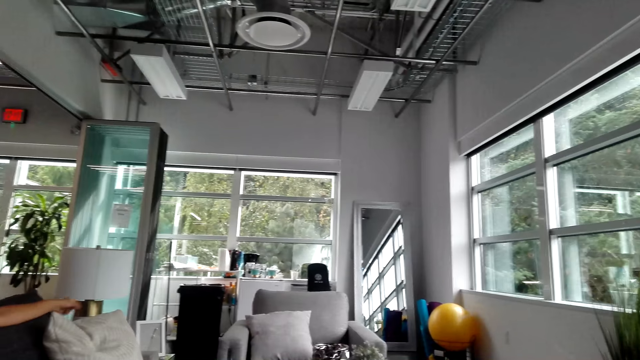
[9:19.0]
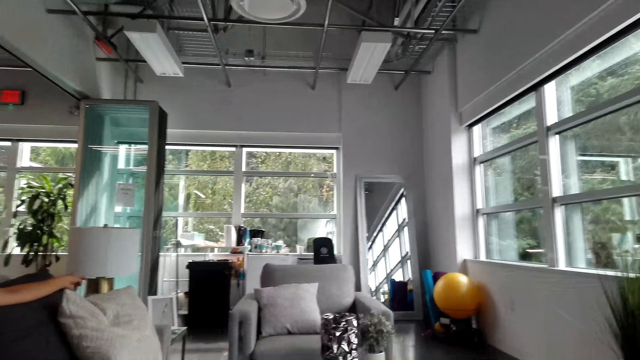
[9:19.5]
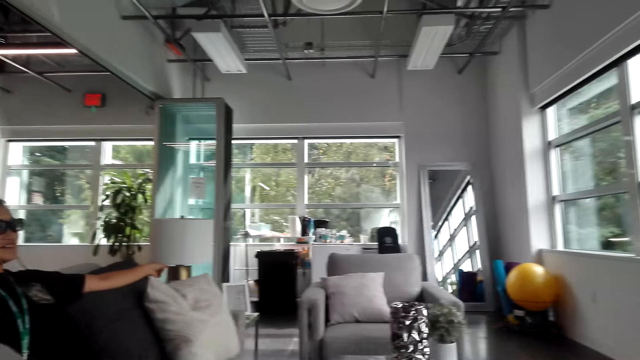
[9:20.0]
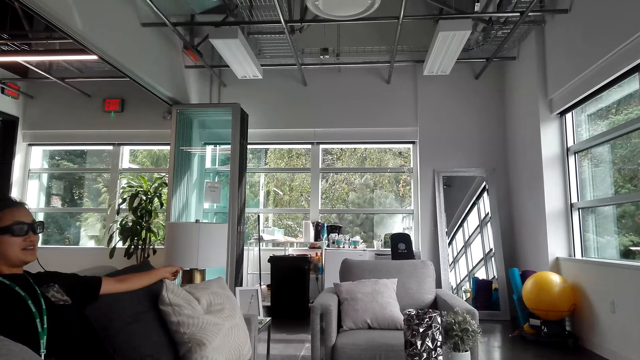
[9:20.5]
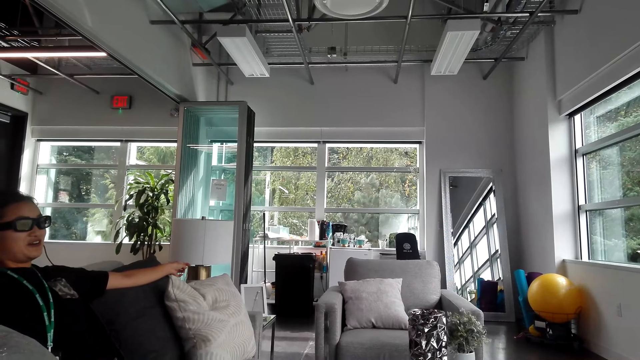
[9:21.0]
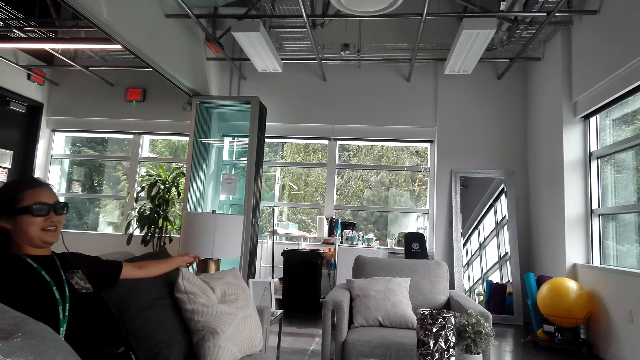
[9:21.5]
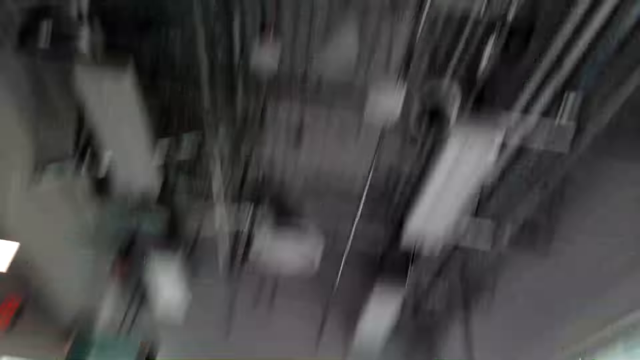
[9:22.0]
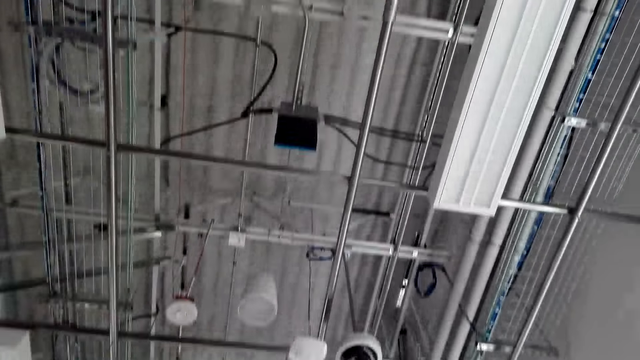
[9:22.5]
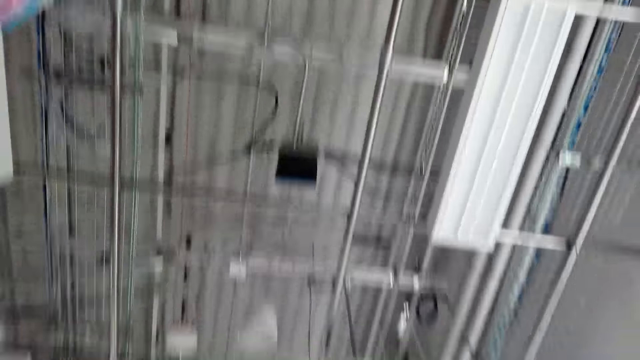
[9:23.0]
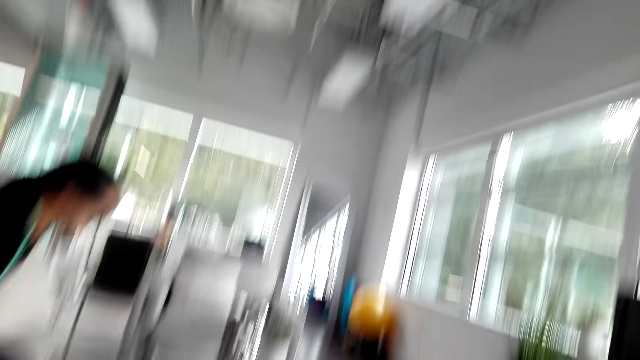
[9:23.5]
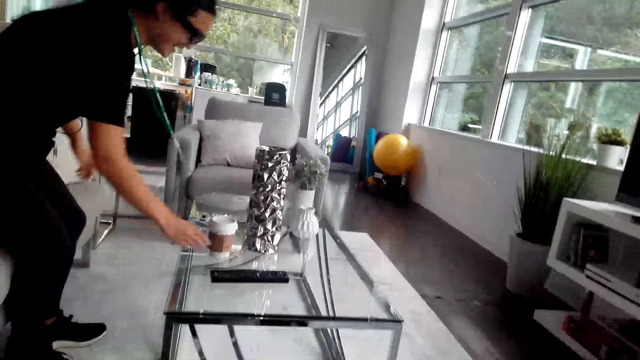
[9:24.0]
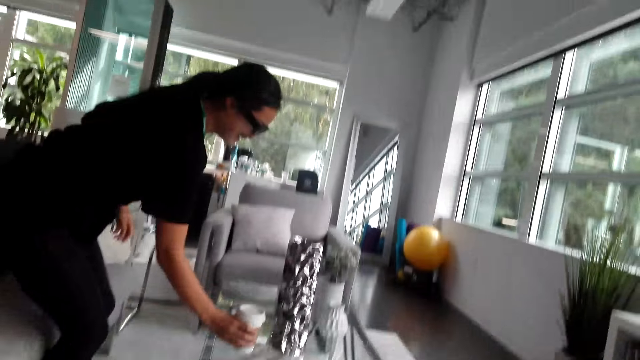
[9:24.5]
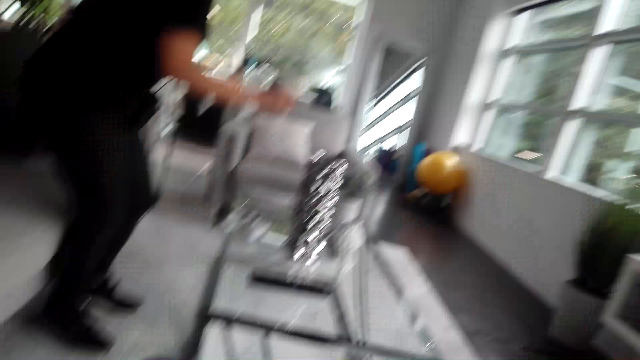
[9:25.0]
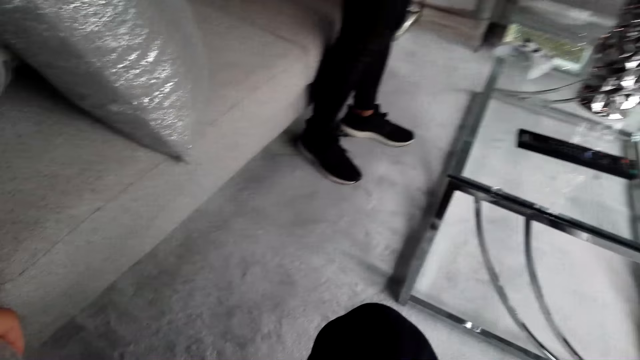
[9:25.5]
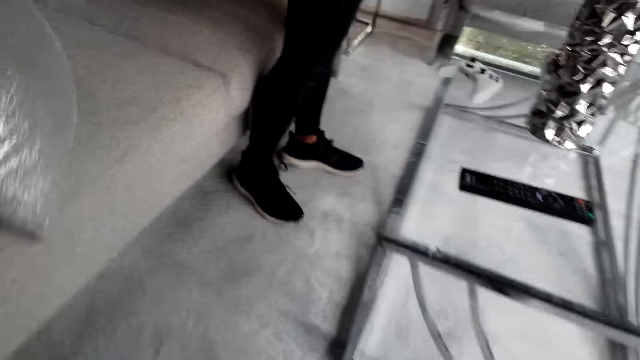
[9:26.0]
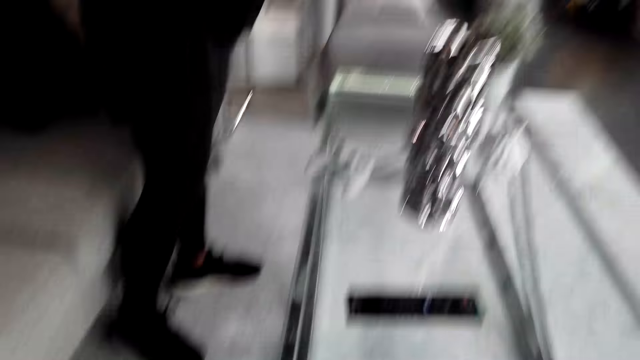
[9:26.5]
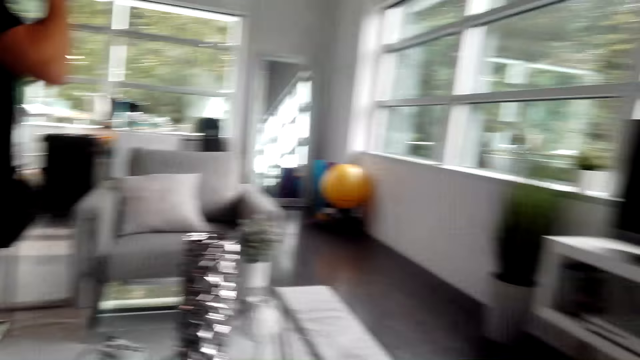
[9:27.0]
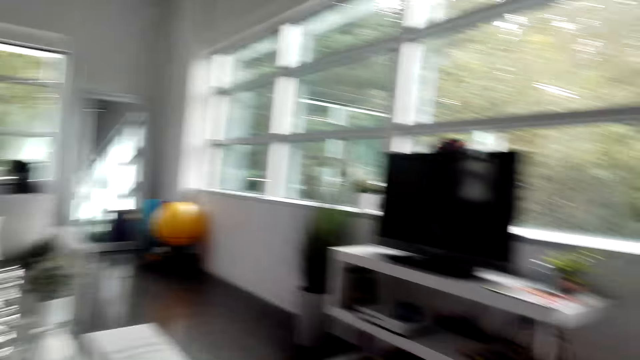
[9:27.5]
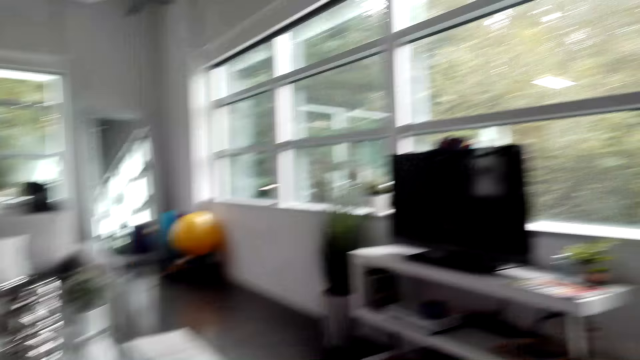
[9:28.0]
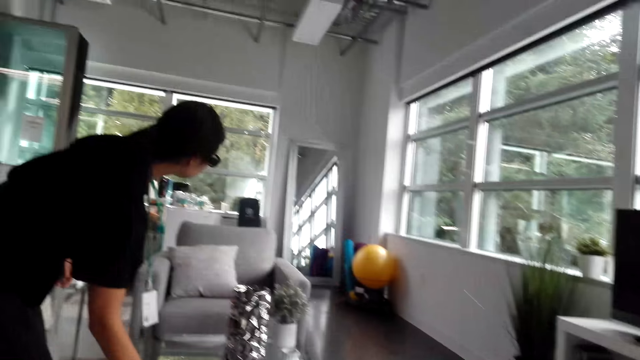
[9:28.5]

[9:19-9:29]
The camera wearer interacts with the woman. They look around. The woman moves a bit, stands up and picks up a cup or tumbler from the table. The camera wearer looks around.

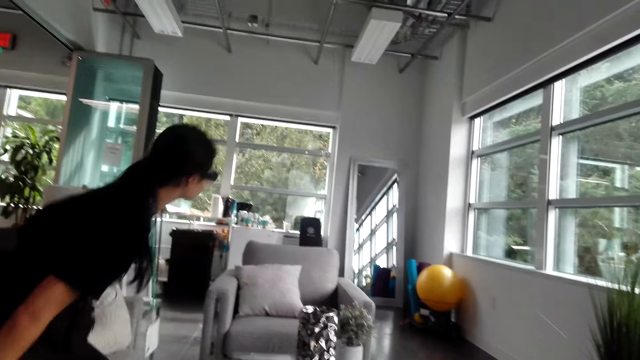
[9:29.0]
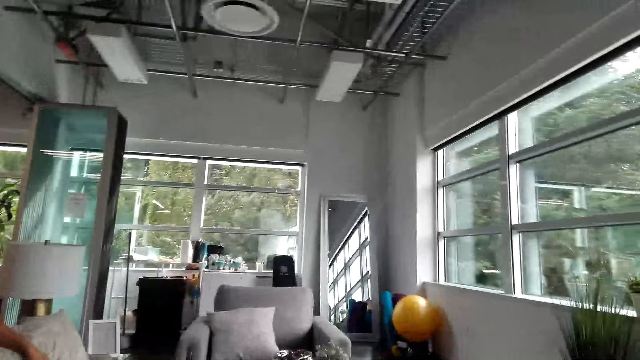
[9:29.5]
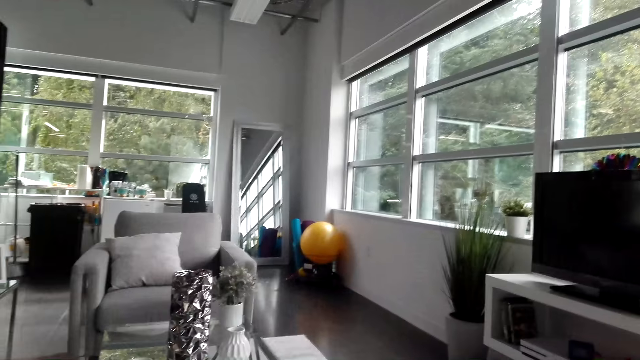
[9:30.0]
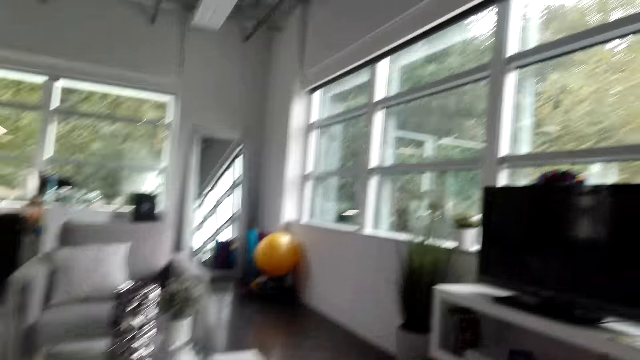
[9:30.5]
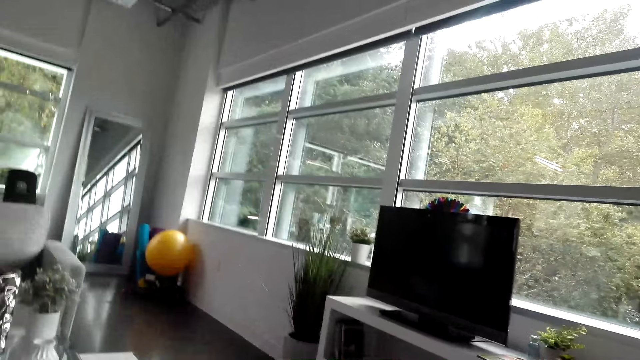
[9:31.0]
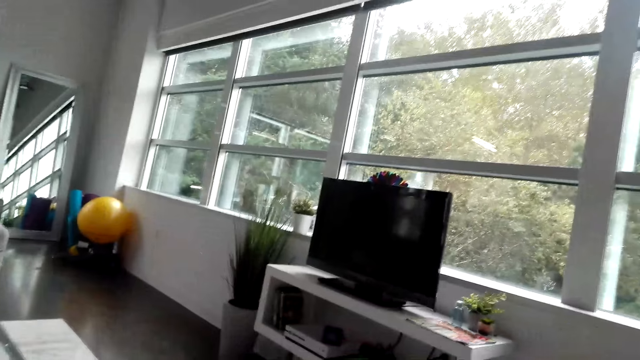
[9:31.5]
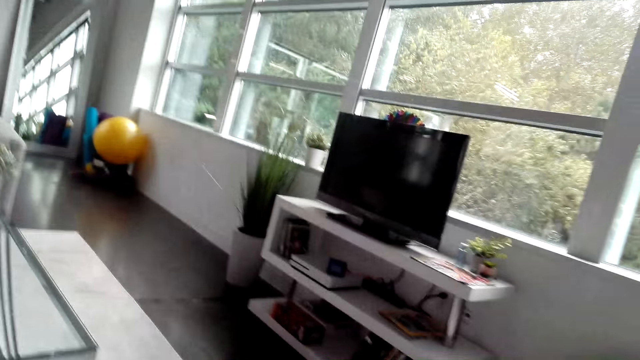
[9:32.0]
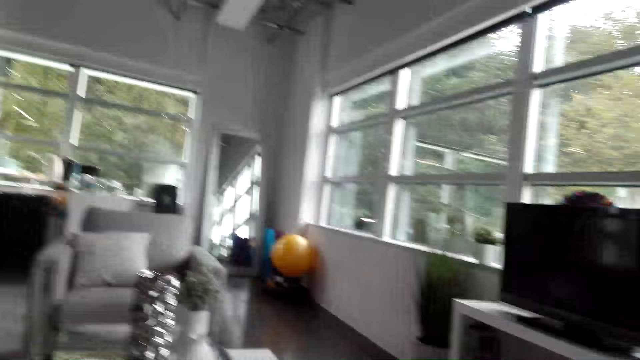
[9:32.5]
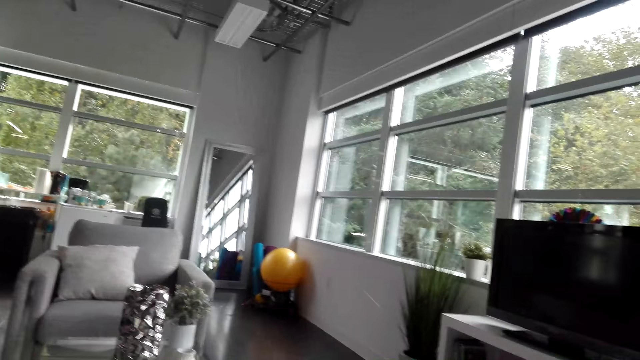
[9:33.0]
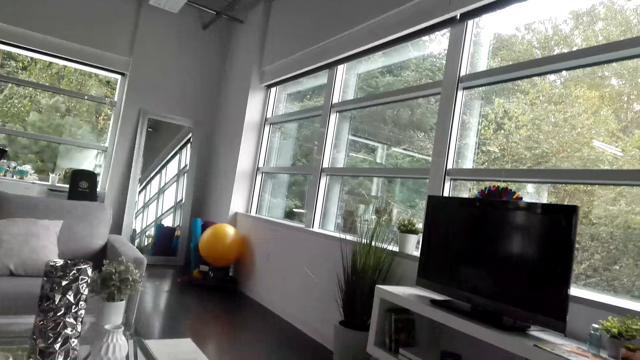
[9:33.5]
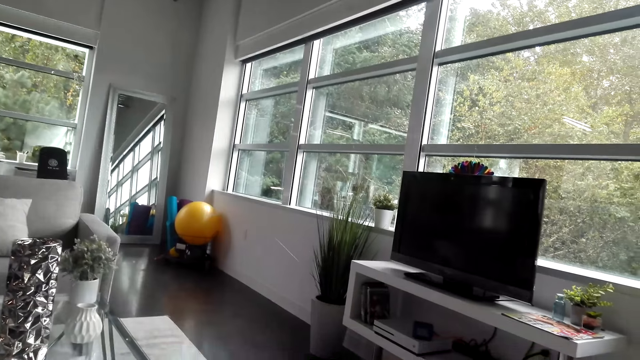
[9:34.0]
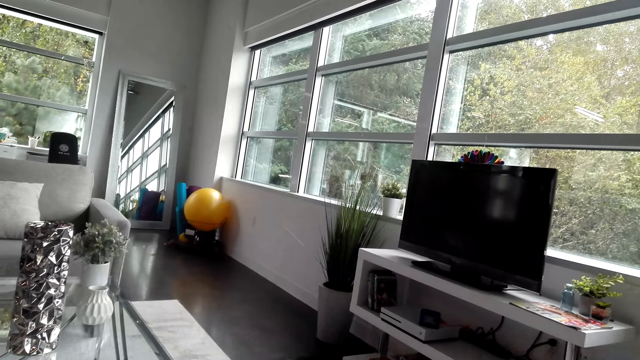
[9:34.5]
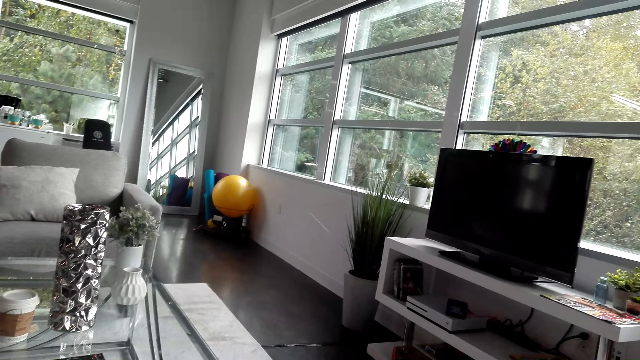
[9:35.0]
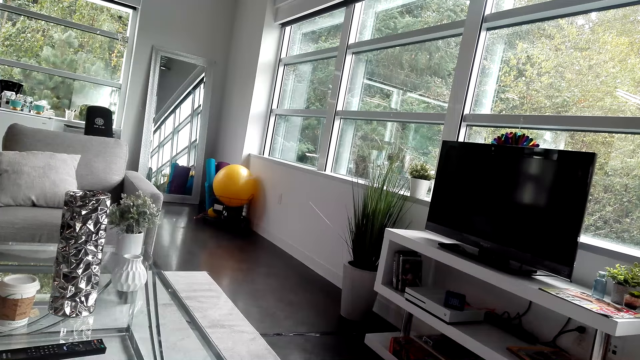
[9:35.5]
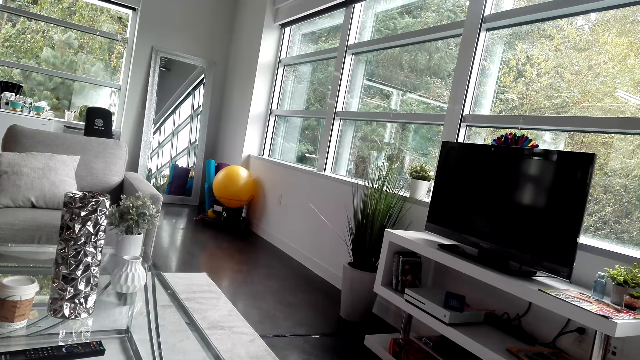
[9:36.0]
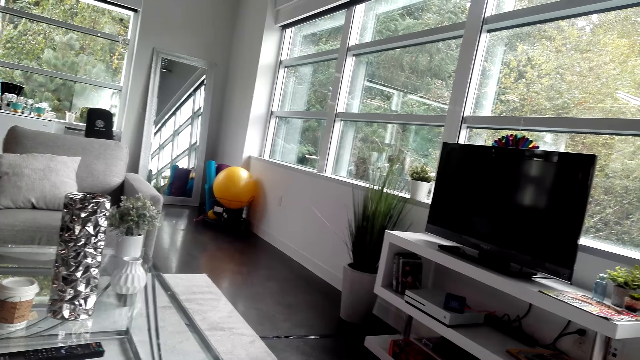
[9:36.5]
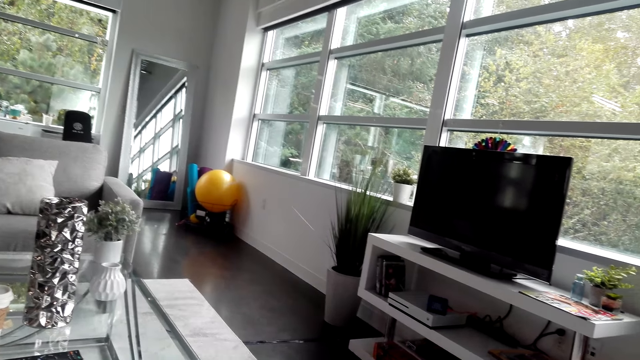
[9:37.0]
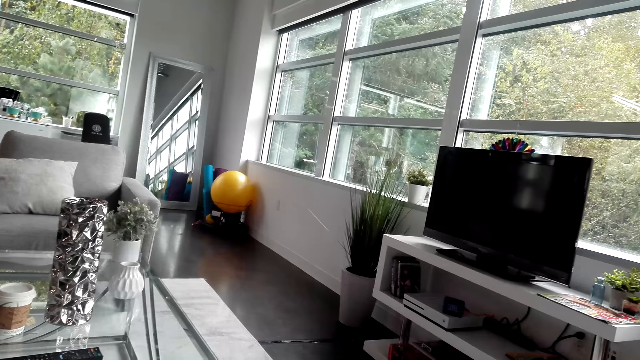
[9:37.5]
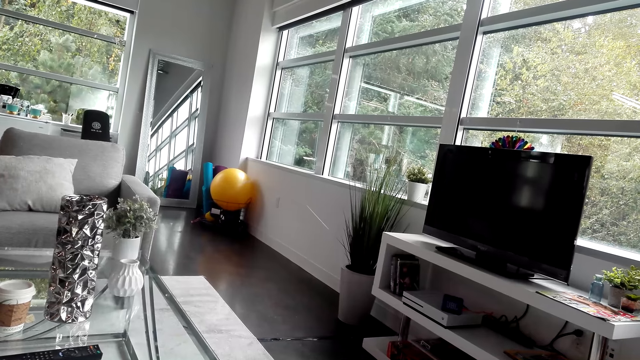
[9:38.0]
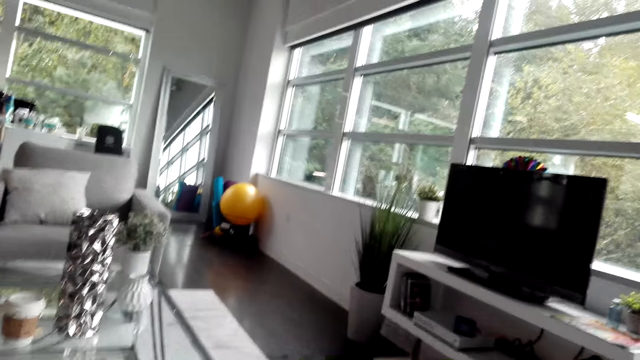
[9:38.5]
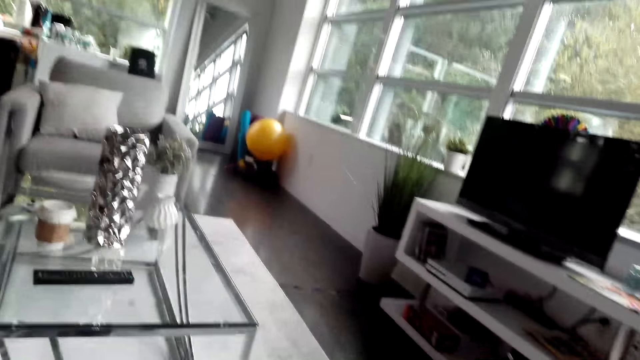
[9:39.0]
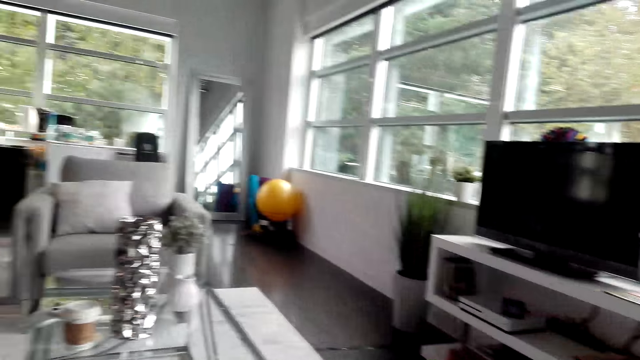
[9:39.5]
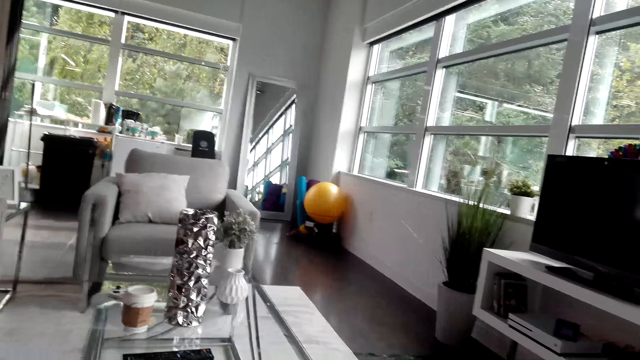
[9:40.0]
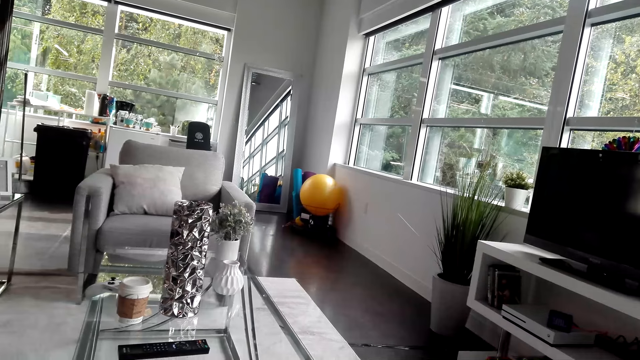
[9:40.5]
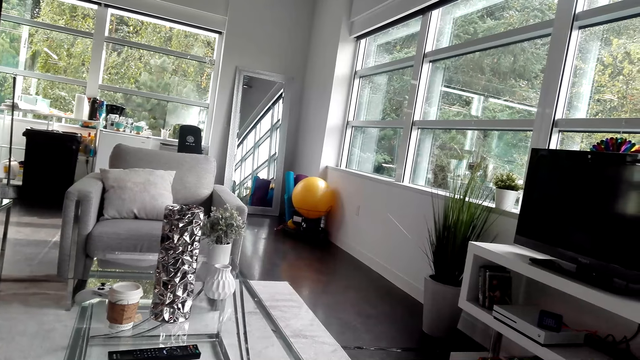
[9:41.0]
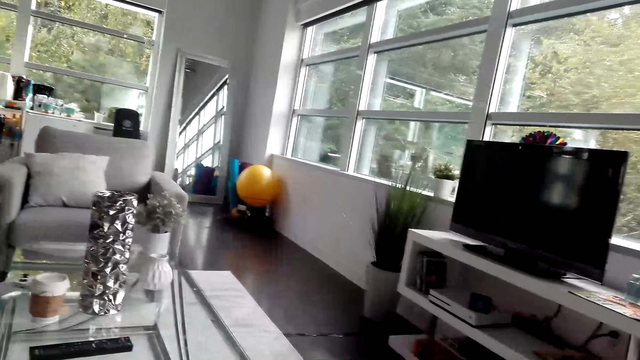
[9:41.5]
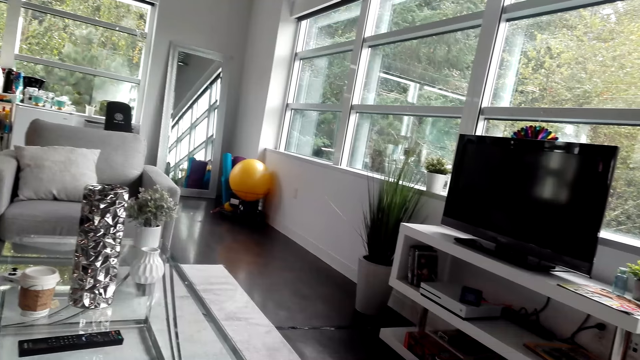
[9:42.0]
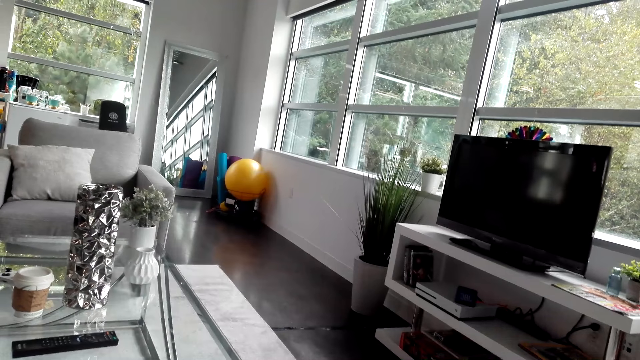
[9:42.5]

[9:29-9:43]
The camera wearer drops the tumbler on the table. The woman places the cup on the table and sits on the sofa. The camera wearer looks around, interacts with the woman and looks around. The woman interacts with the camera wearer.
